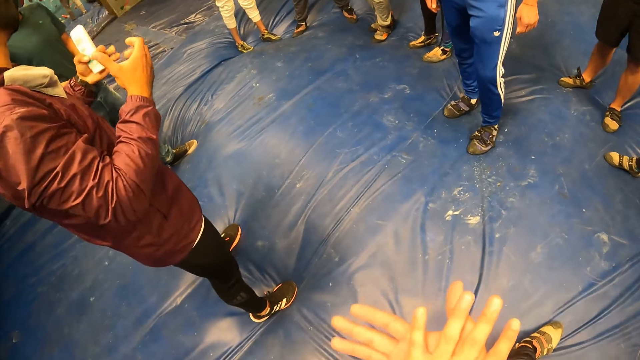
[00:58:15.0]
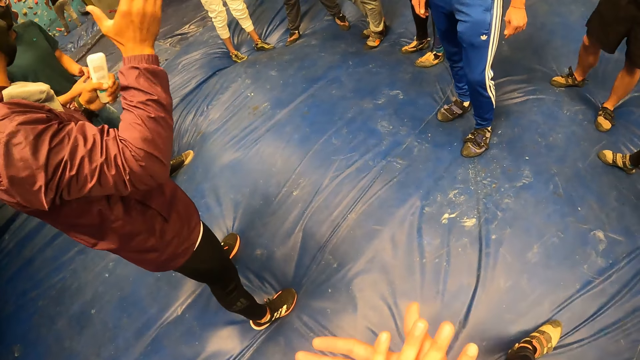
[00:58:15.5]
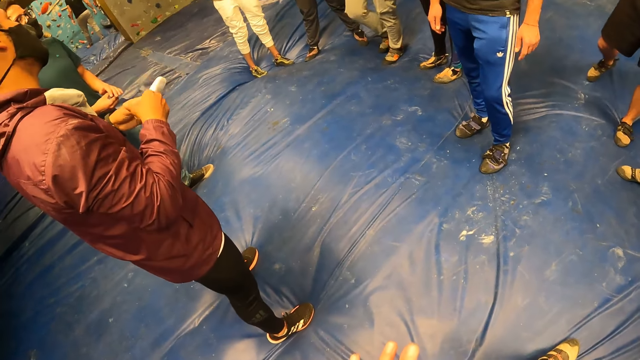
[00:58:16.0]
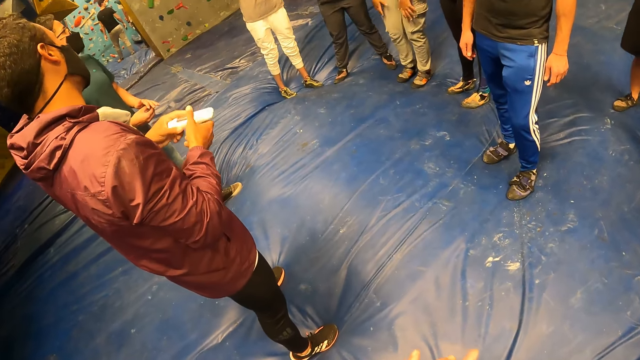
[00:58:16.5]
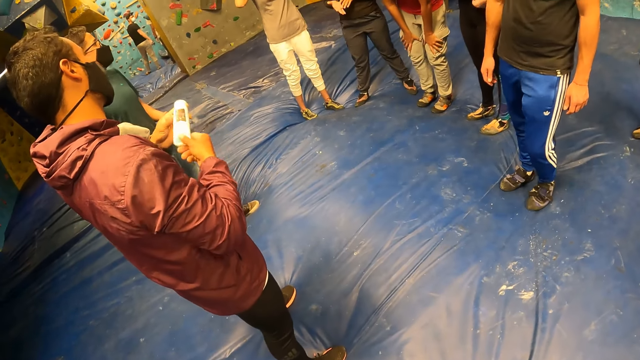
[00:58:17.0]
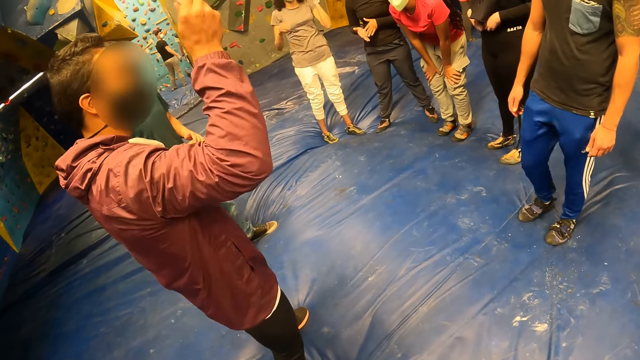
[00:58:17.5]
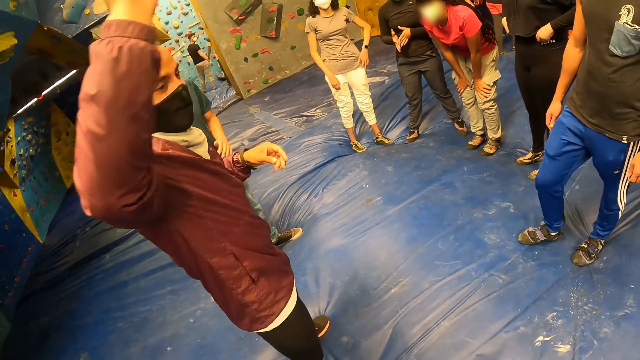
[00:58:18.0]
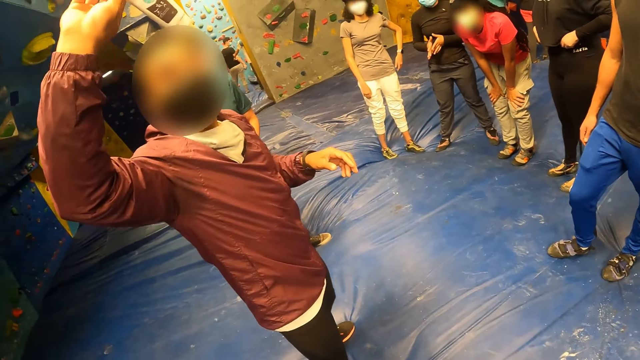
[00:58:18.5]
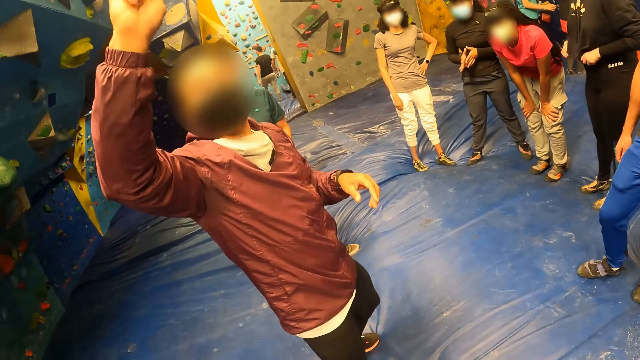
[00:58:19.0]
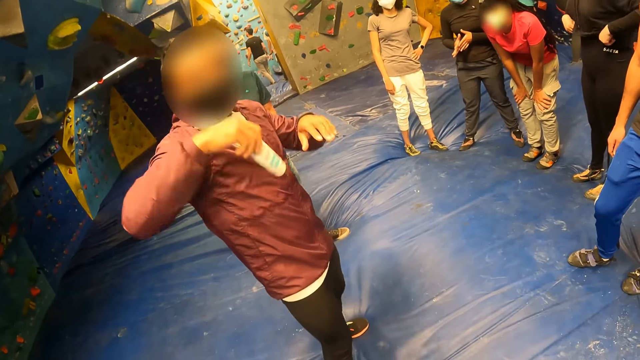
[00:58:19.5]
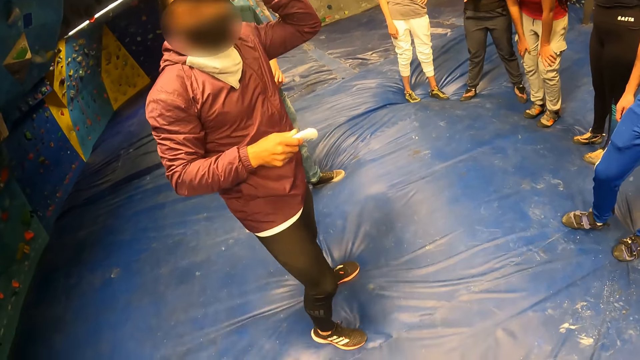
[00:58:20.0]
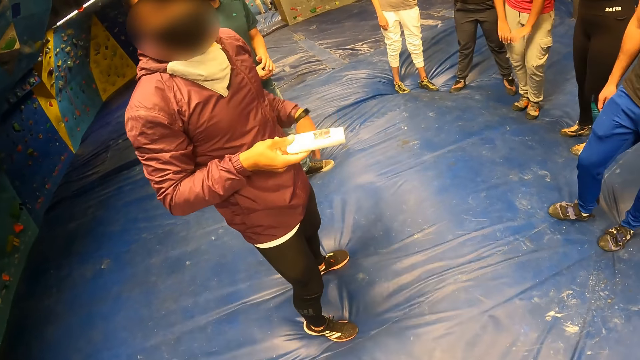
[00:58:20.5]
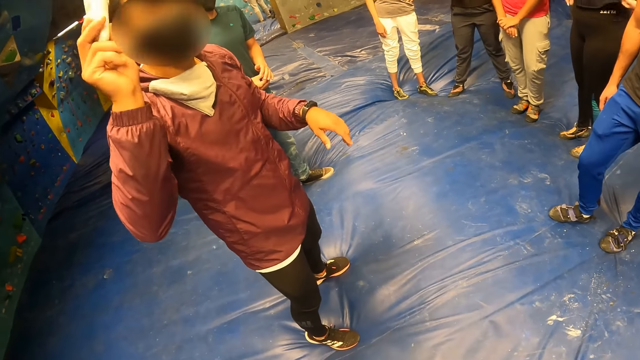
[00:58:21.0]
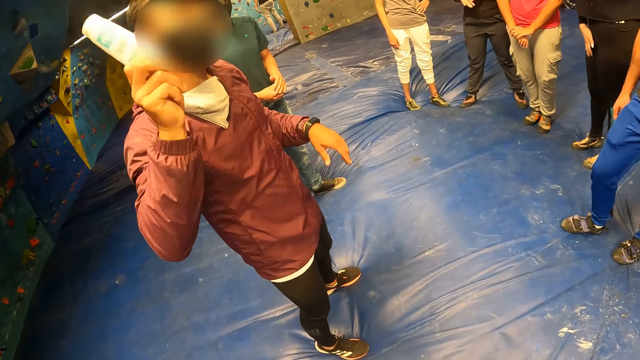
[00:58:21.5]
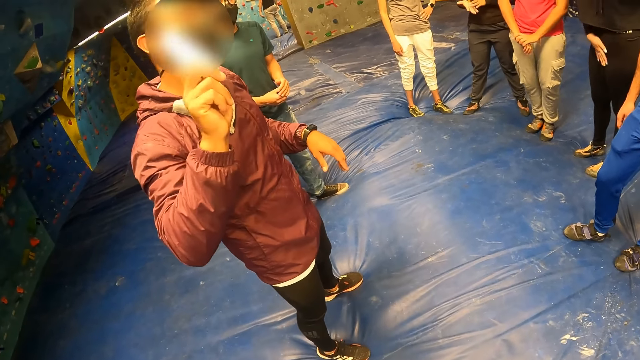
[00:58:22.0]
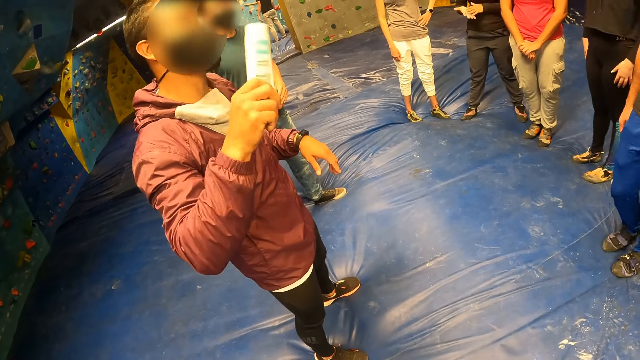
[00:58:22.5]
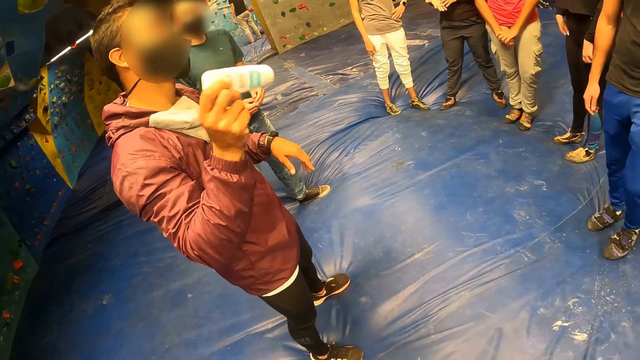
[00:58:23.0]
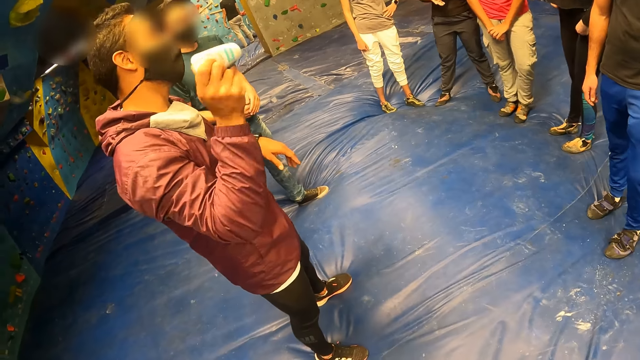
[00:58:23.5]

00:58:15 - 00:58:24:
The camera wearer puts the hands together. The man moves the hands. The man passes the lotion from his left hand to his right hand. The man lifts something. The man lifts the hand. The man lifts something.

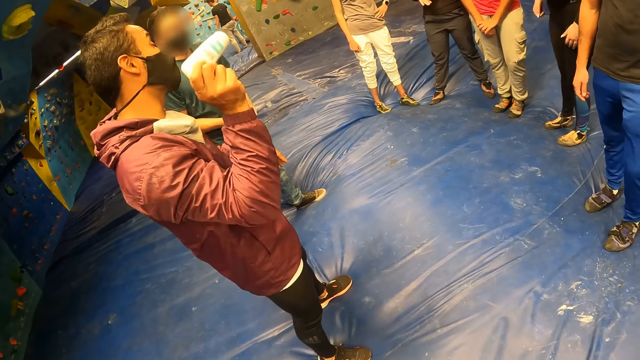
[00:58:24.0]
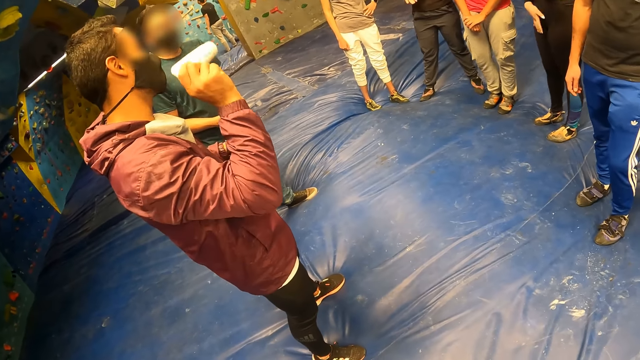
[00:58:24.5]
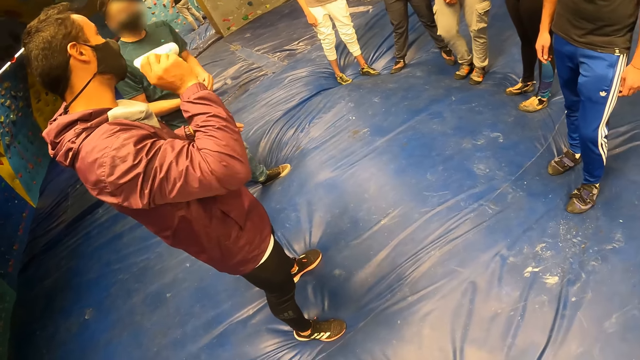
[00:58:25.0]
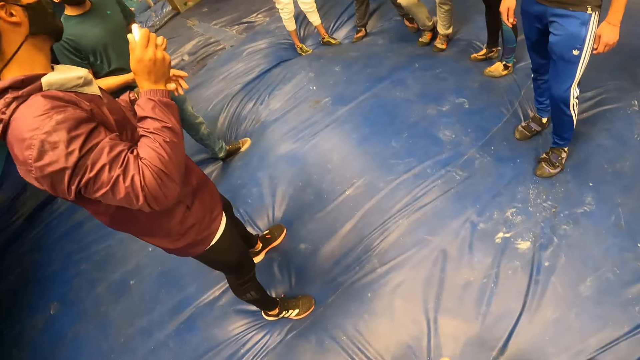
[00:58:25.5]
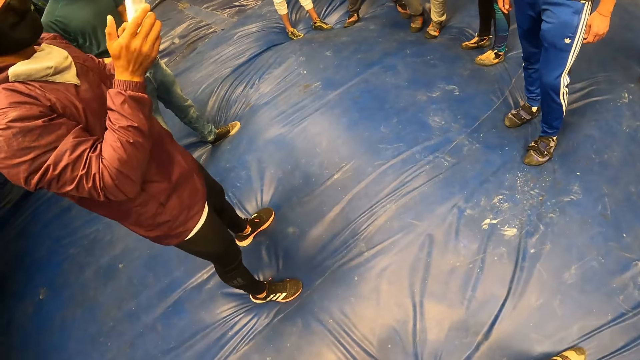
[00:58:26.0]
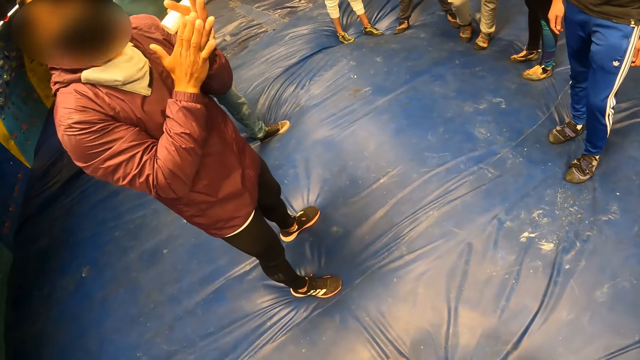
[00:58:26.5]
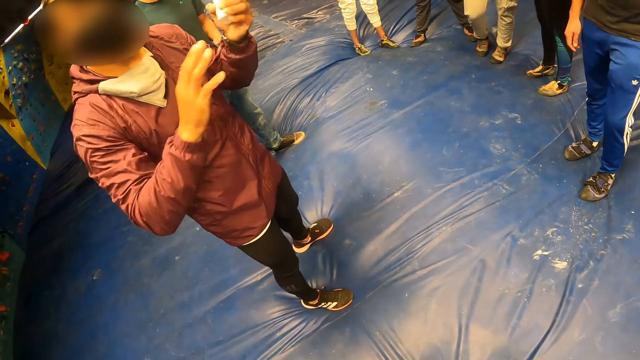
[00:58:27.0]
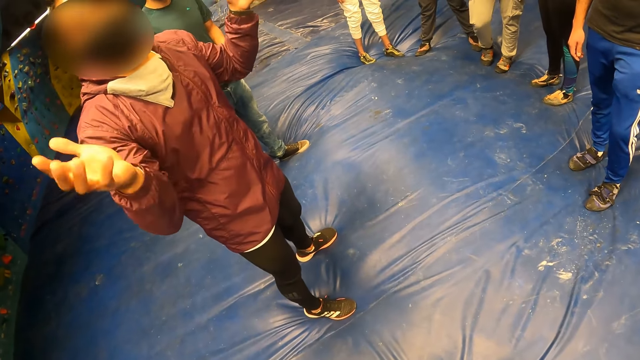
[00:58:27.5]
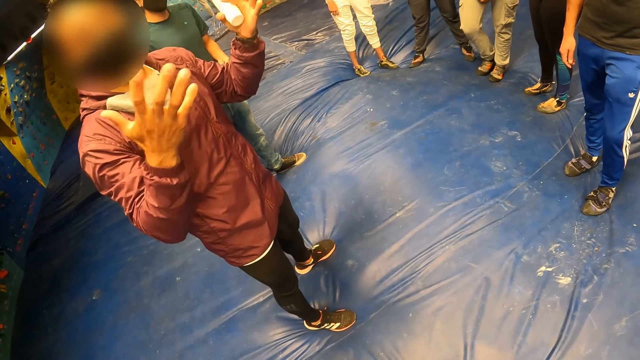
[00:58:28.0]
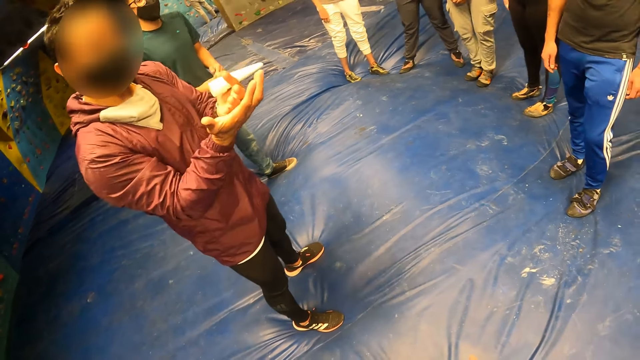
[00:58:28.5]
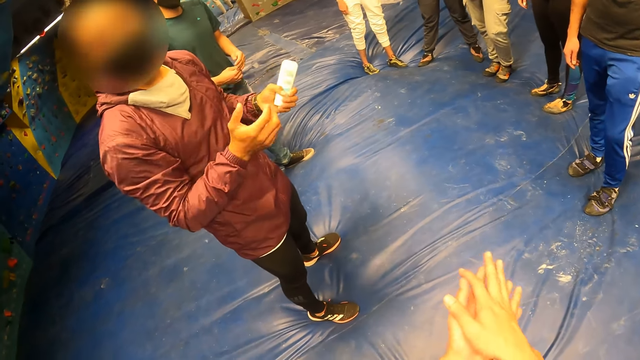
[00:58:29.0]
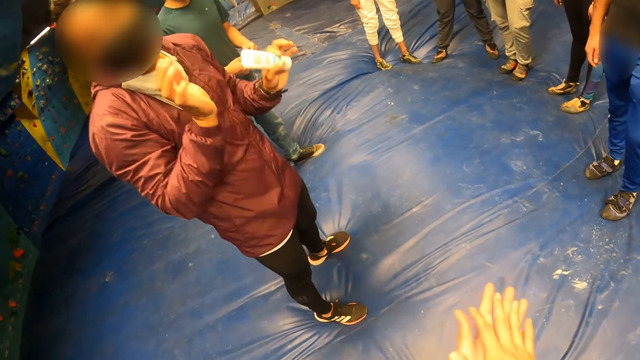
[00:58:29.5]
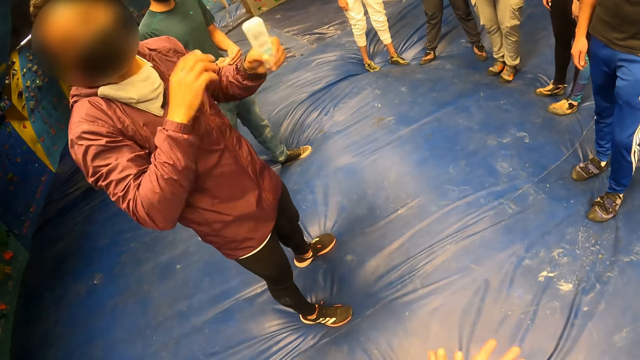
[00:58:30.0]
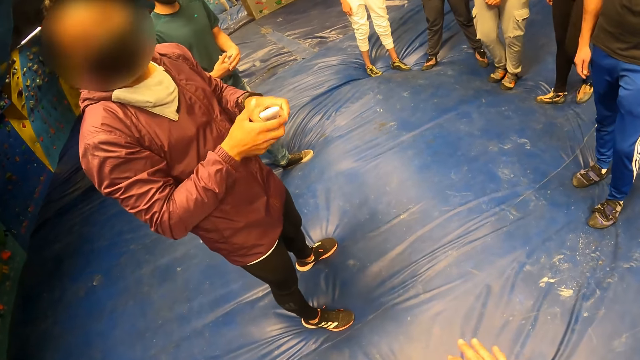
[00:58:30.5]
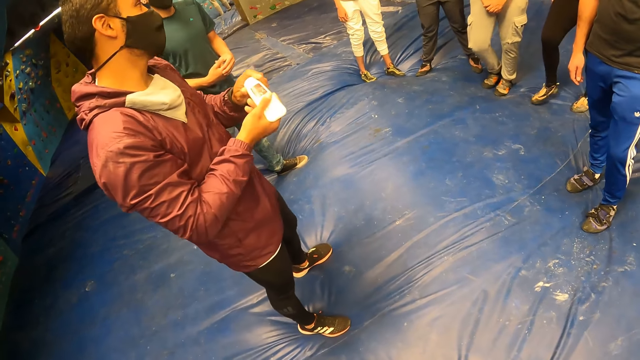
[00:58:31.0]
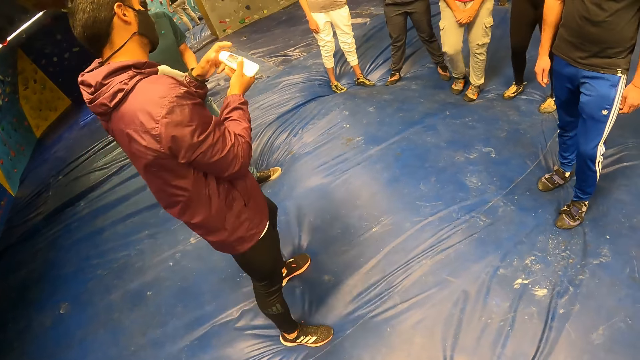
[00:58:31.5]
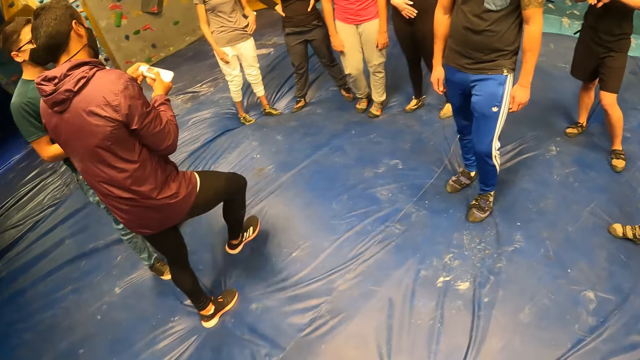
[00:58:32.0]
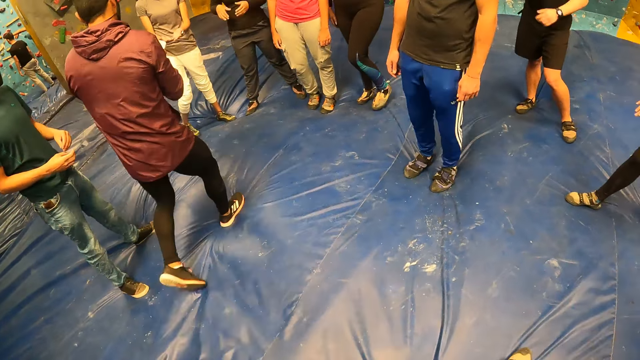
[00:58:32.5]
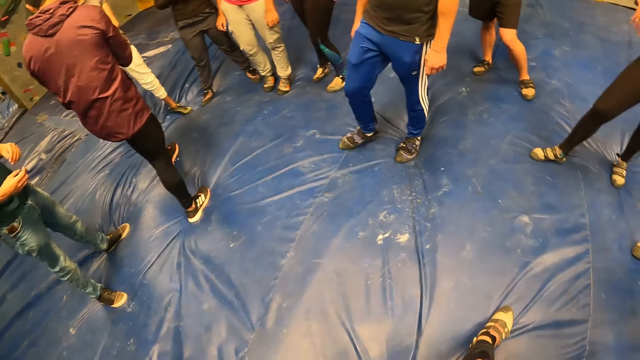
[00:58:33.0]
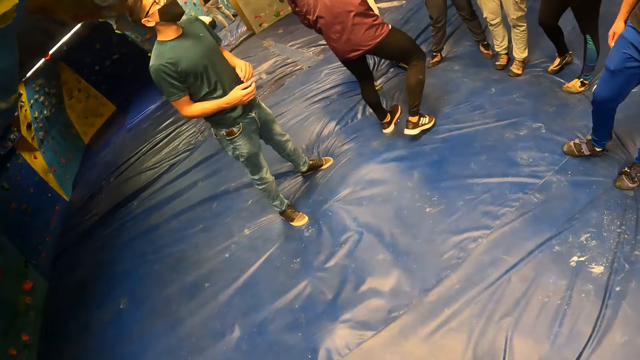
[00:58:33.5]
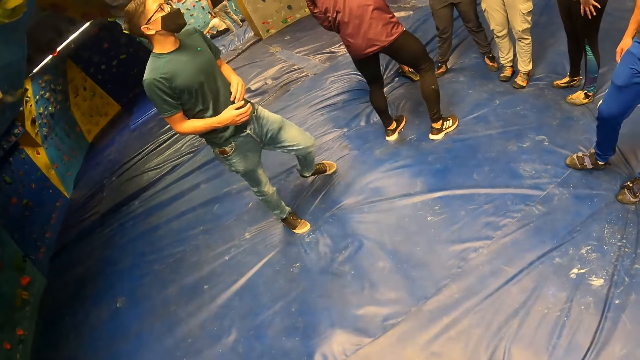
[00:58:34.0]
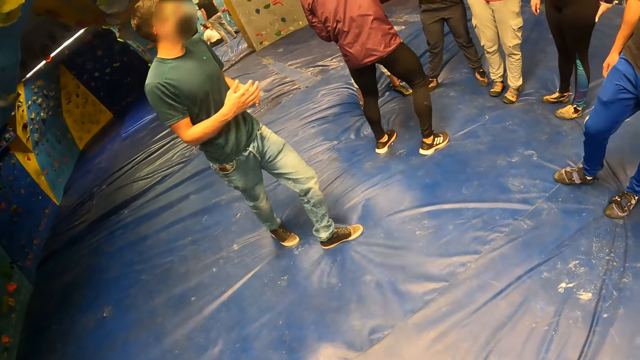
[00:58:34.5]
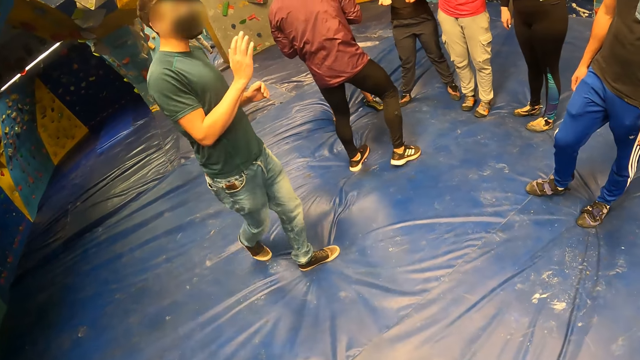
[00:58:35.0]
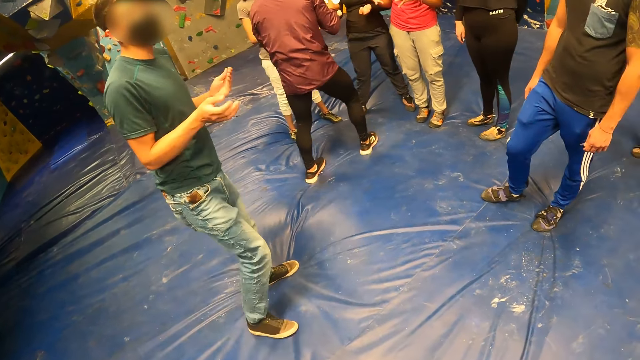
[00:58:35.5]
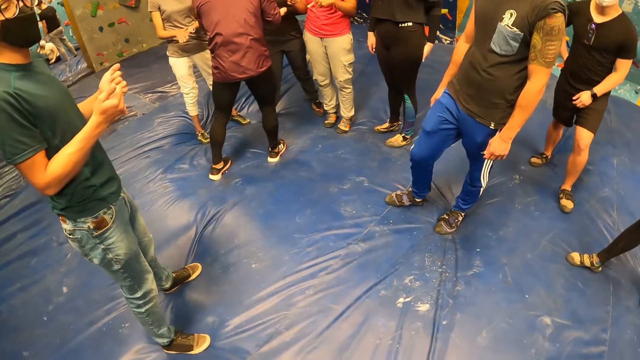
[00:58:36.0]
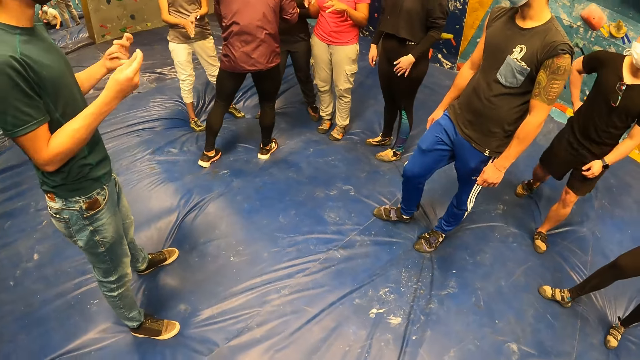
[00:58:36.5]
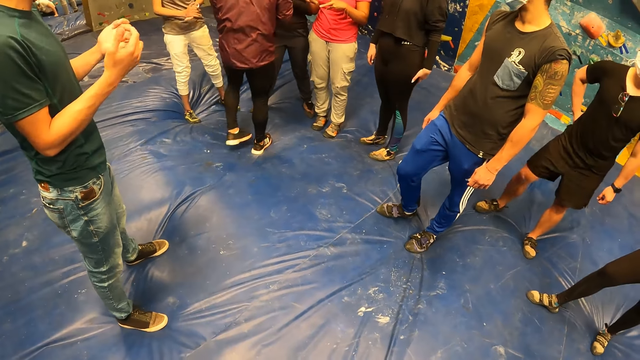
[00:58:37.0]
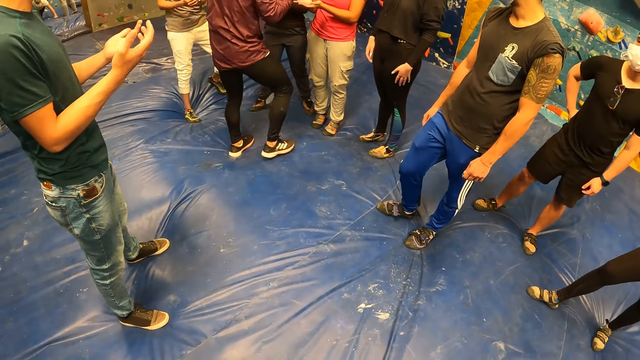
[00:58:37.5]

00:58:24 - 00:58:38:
A man shakes something. Another man passes the lotion from his right hand to his left hand. The first man rubs the hands together and moves the hands. The camera wearer rubs the hands together and moves the hands. The second man passes the lotion from his left hand to his right hand. He opens the lotion with his left hand. The first man walks around. The second man pours lotion on the hands of a group of persons. A third man walks around and moves the hands.
